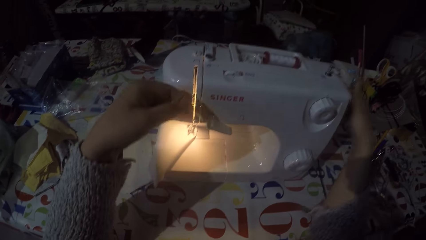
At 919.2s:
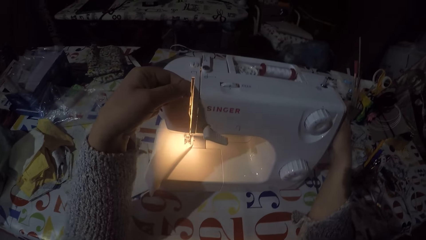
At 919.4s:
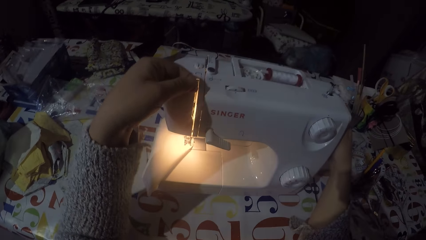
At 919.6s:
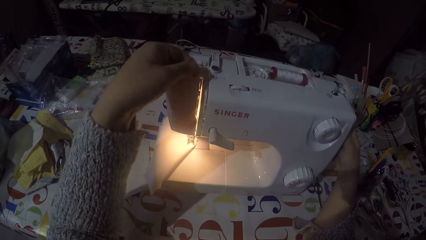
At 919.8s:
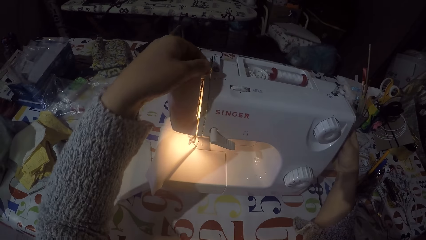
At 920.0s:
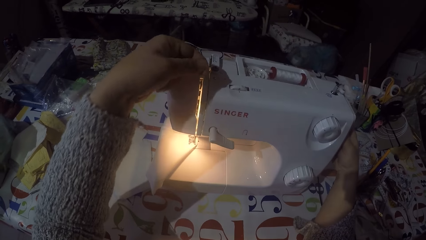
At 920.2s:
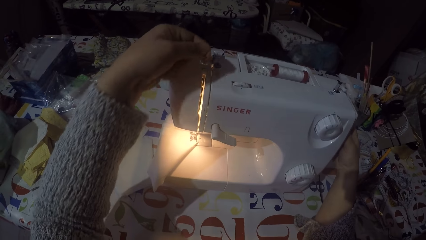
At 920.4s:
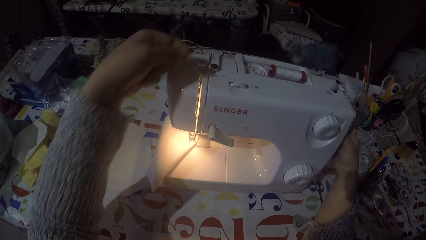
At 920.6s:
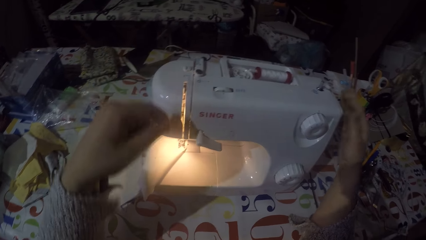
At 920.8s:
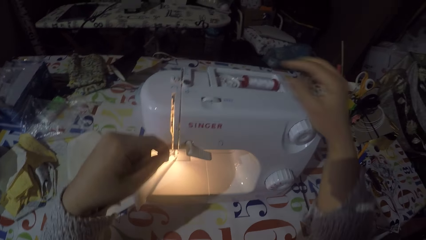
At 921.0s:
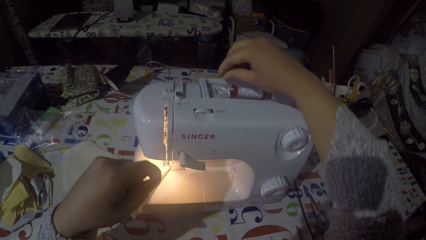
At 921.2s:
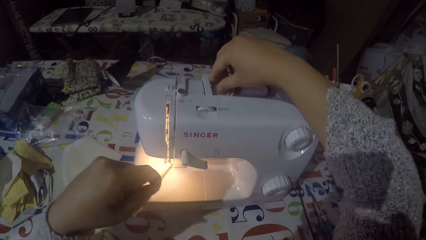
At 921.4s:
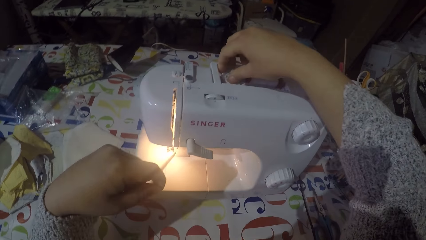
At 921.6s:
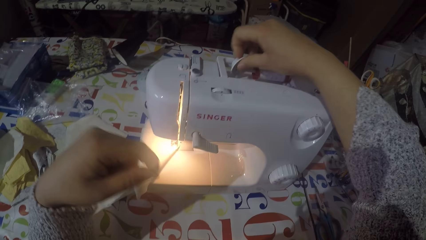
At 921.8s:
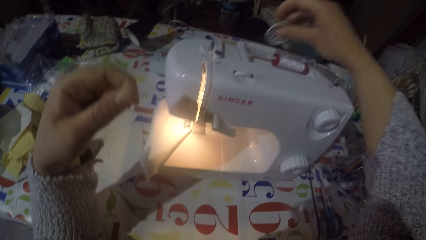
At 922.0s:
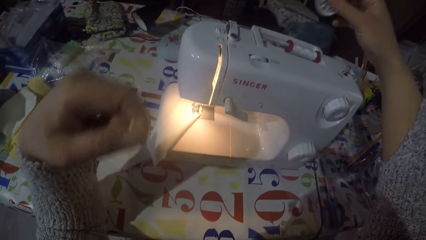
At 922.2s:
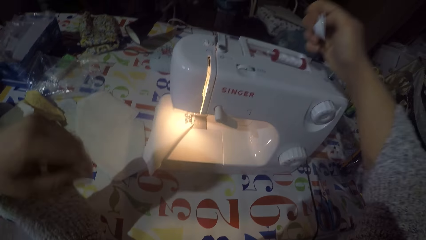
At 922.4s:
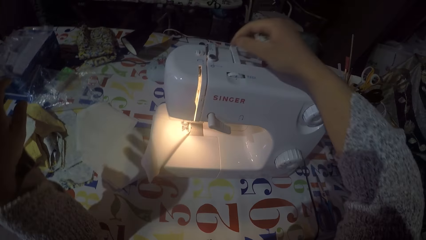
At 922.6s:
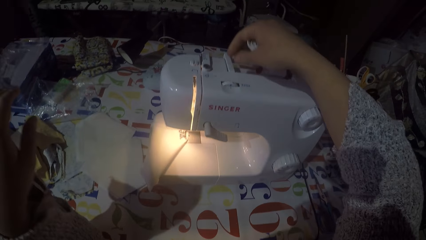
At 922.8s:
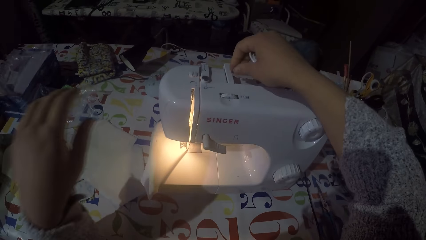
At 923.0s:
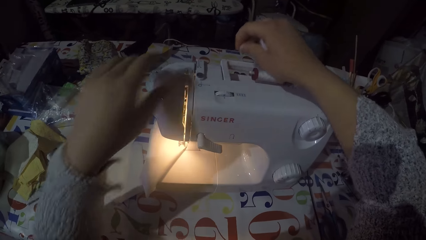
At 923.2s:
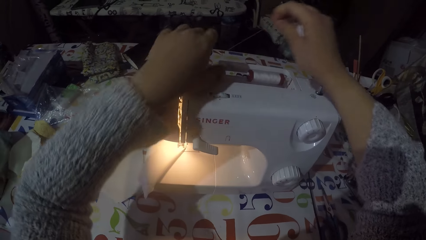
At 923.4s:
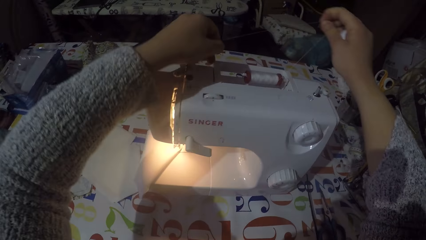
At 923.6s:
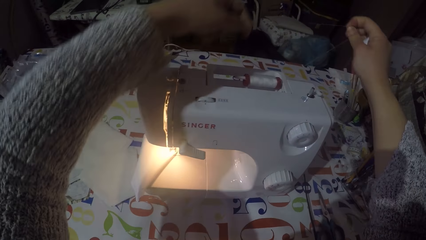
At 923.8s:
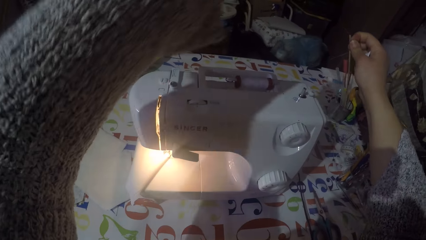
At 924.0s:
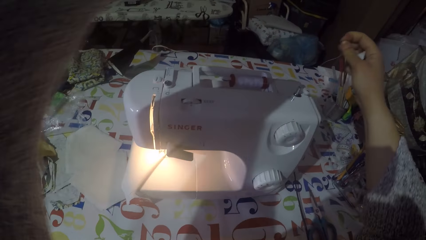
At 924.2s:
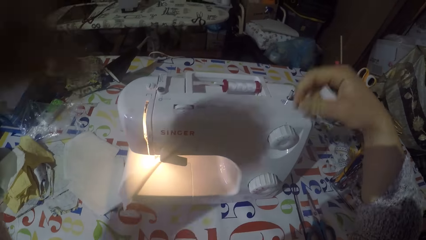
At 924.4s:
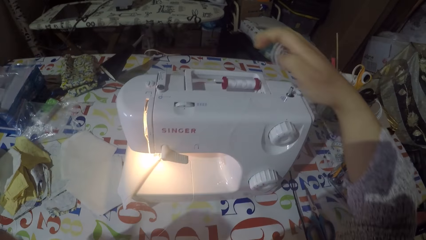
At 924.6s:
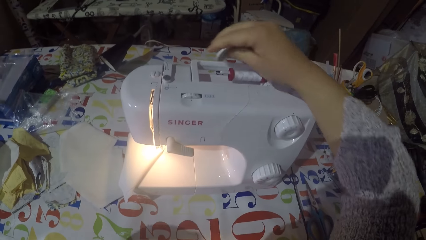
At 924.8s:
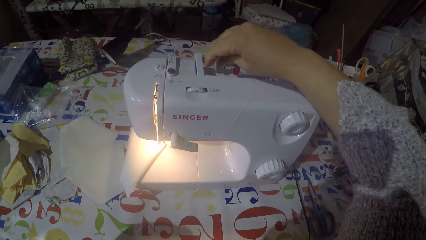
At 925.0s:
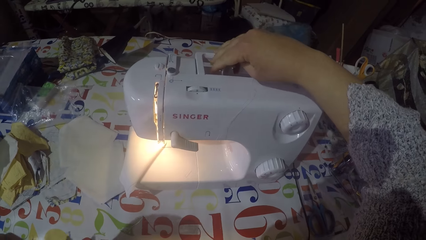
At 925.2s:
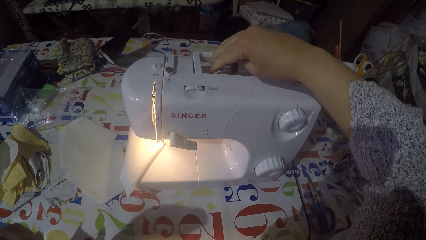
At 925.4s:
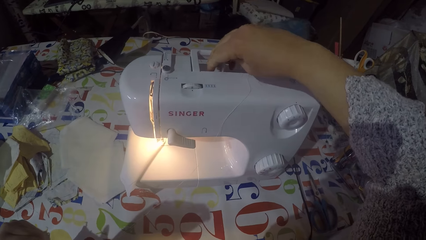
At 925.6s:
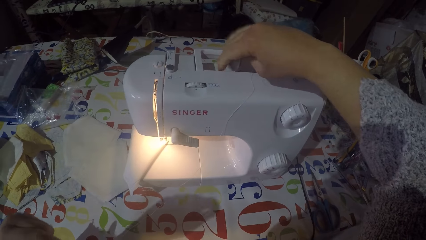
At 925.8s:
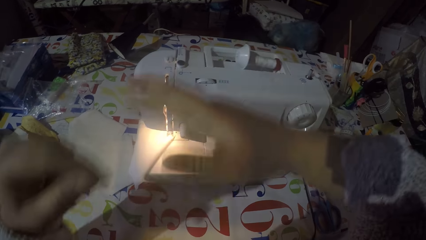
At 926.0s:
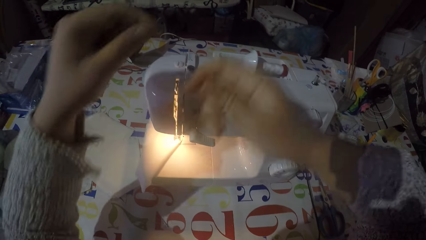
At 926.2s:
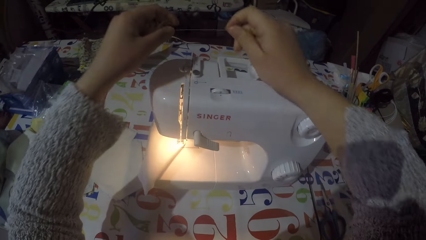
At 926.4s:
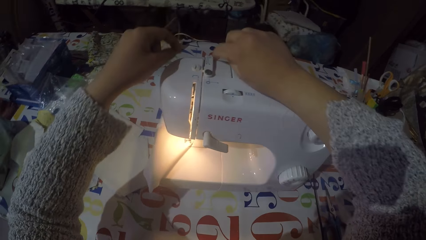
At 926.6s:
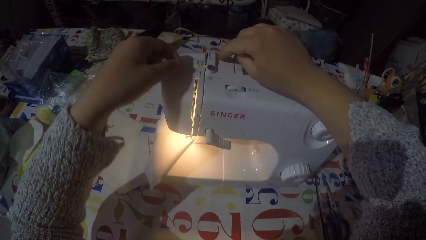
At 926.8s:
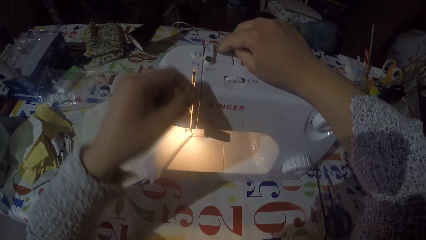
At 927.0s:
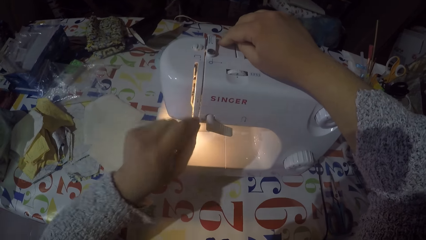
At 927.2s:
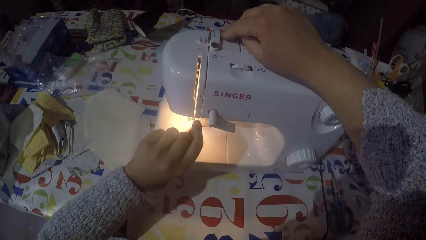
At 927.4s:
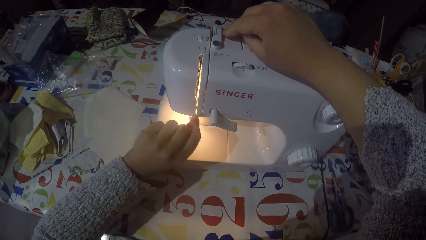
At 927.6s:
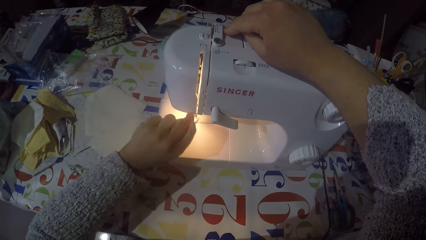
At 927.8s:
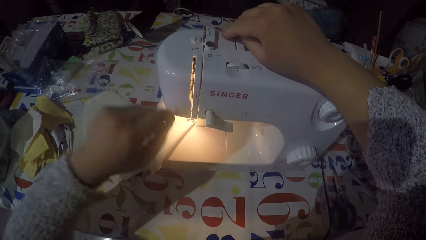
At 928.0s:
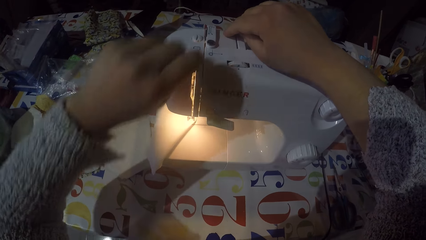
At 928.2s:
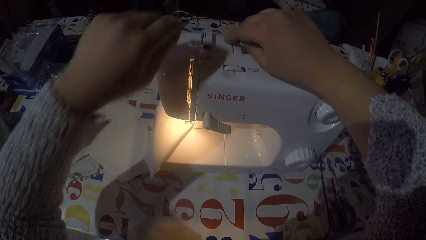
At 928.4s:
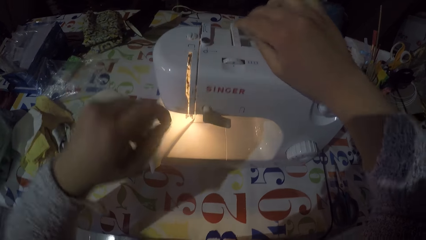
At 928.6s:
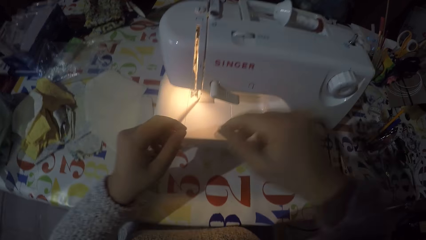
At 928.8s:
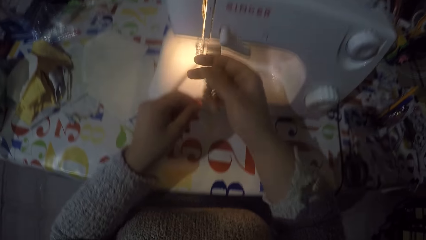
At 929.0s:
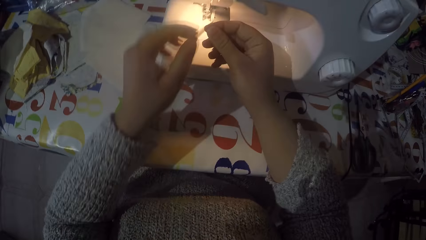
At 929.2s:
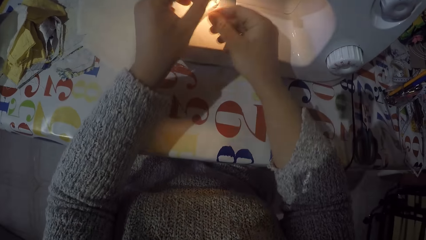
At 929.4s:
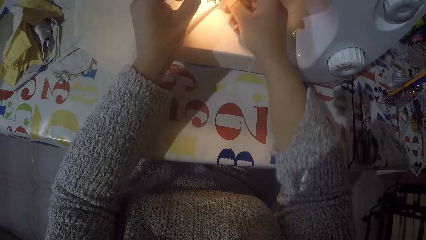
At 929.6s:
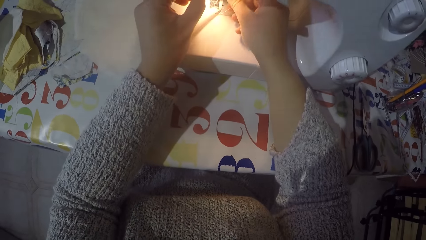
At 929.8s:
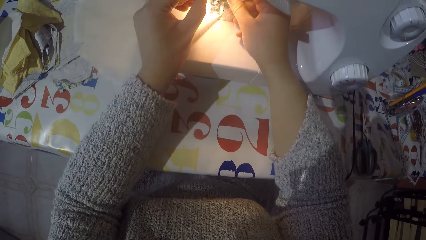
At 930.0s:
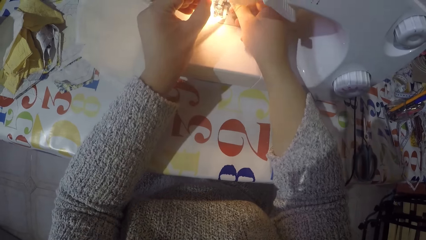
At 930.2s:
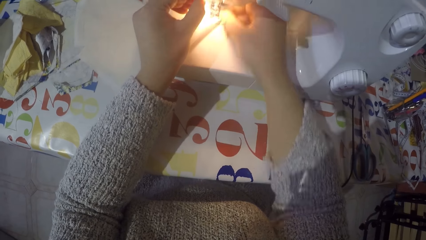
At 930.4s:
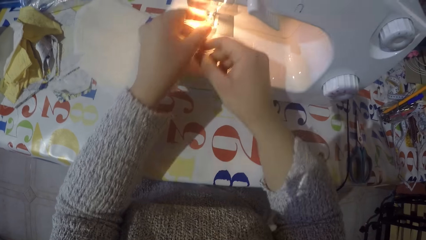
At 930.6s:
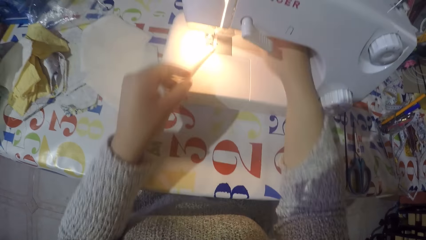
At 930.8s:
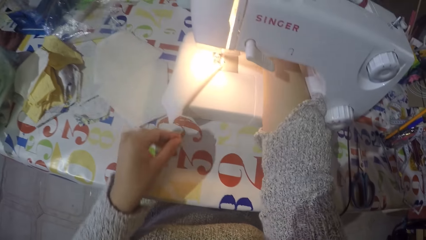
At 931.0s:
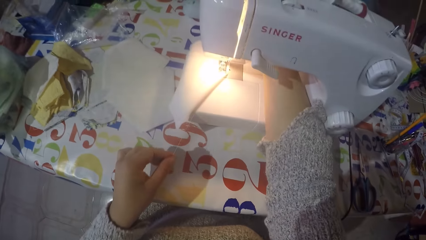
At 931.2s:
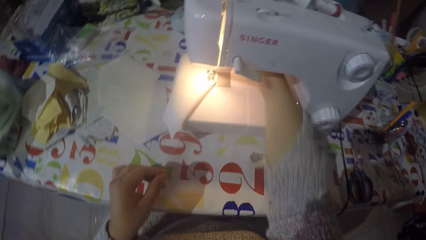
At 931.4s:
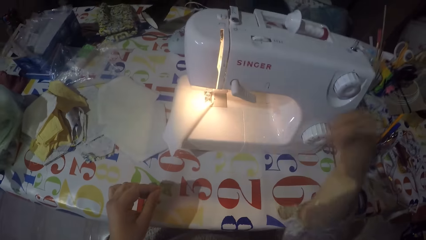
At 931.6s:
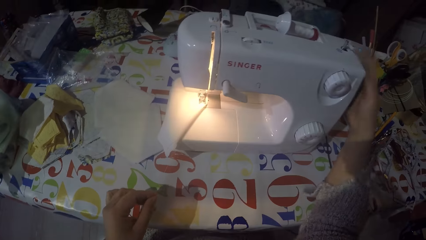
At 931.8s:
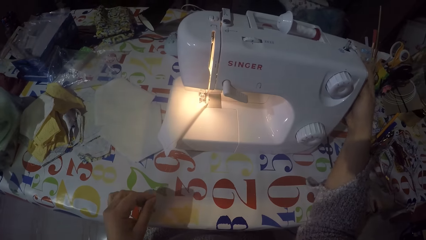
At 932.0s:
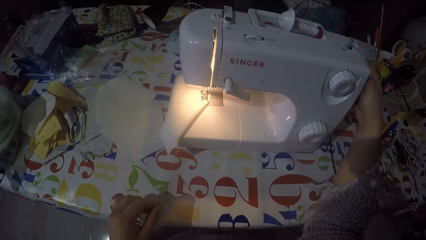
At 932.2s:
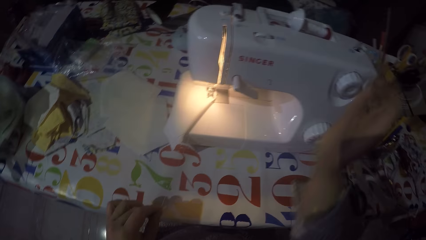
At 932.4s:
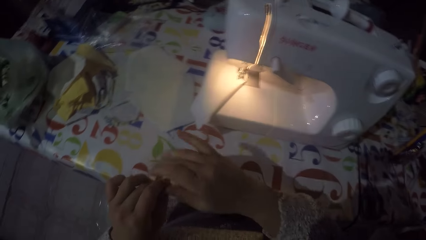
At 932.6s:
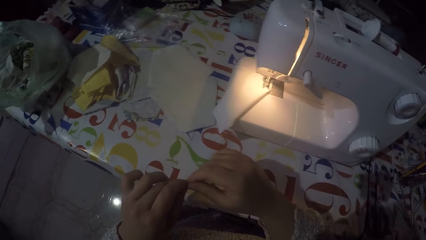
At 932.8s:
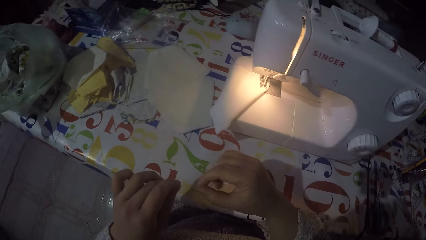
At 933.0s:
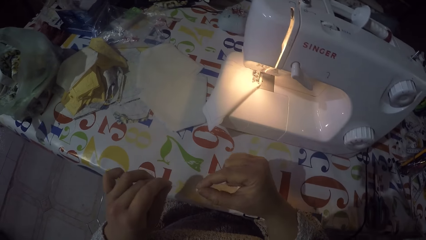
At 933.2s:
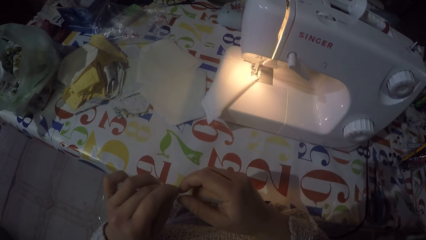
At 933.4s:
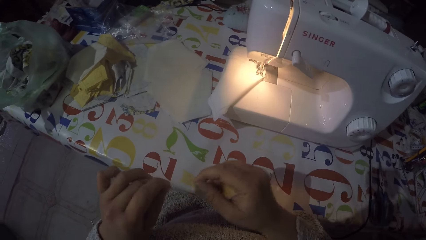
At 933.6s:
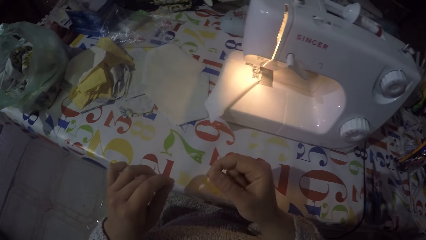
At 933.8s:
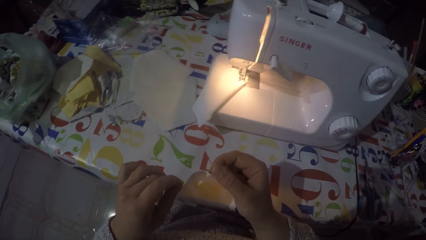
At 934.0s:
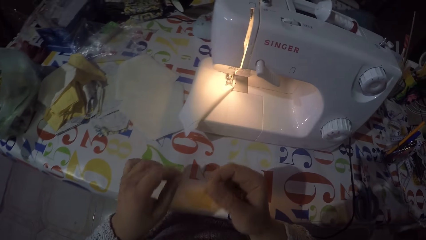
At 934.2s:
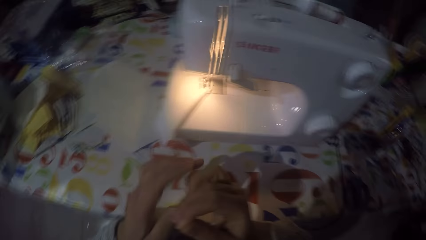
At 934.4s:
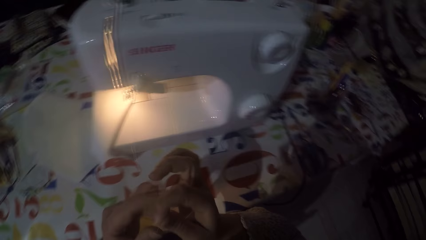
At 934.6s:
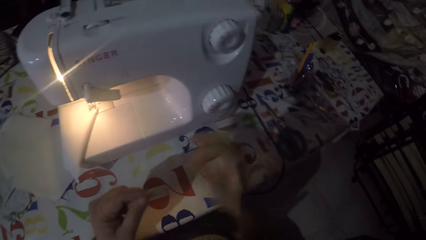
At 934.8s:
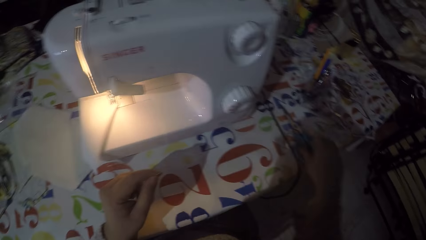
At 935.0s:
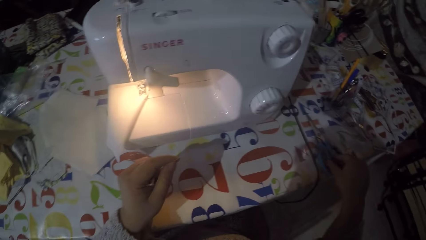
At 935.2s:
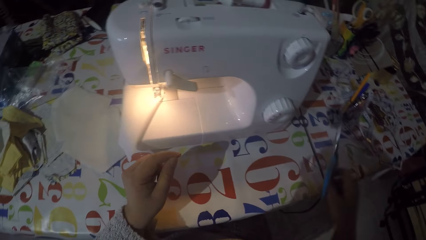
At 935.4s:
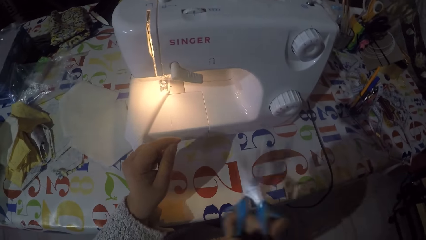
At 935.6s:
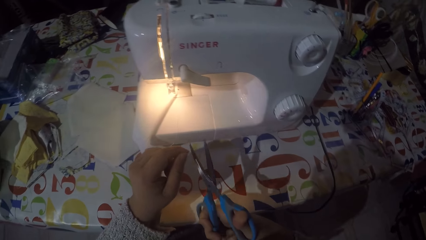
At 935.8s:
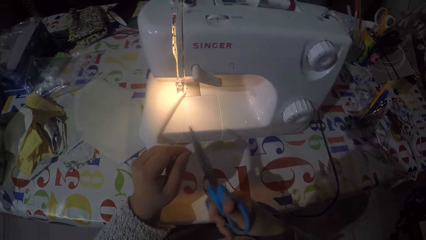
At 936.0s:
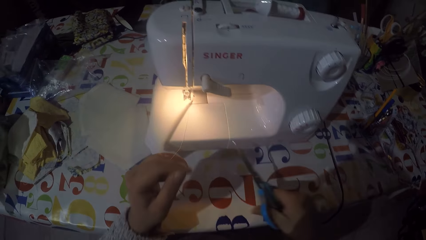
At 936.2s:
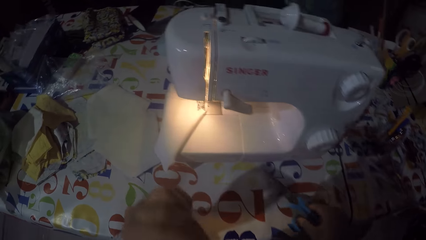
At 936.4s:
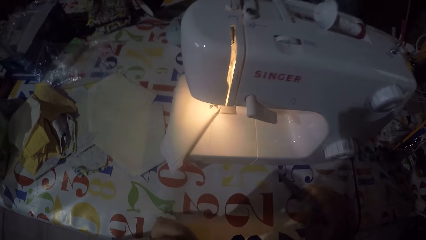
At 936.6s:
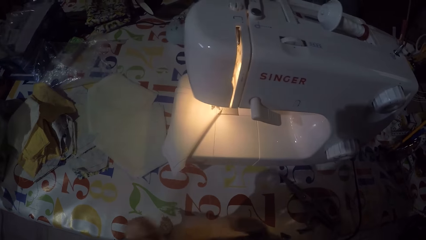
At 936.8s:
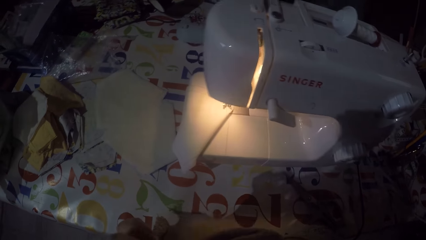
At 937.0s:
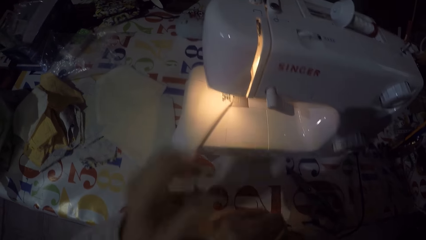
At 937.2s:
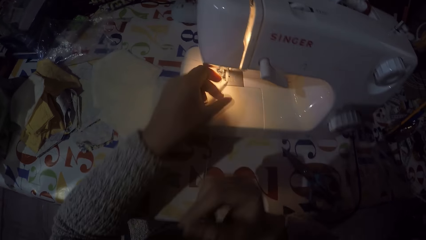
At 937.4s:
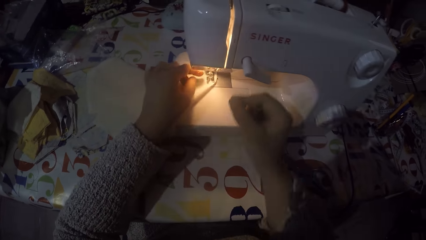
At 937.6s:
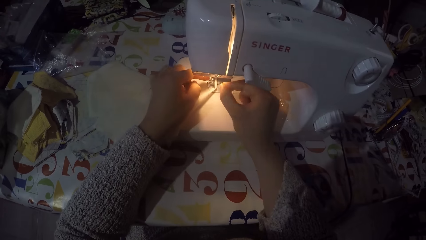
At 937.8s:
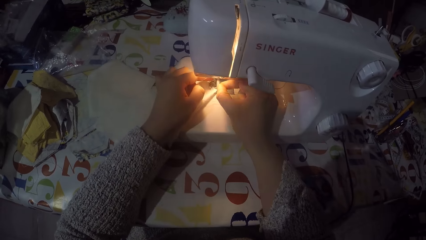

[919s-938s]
The camera wearer places the thread in the thread guide. They pick up a spool cap from the machine. They pull the sewing thread. They put the spool cap on the spool attachment. They fix the sewing thread on the sewing machine. They place the thread in the thread guide. They place the thread in the needle. They touch the hand wheel. They touch the thread. They pick up a pair of scissors from the table. They cut the sewing thread with the scissors. They put the scissors on the table.
